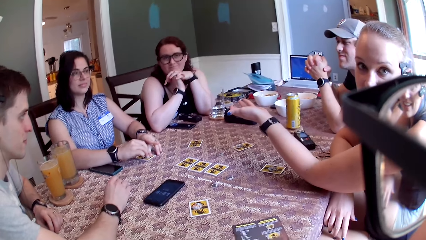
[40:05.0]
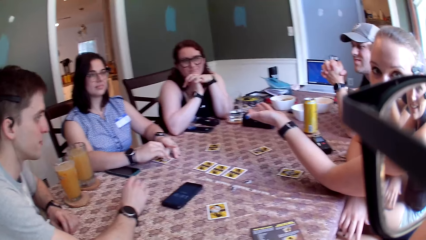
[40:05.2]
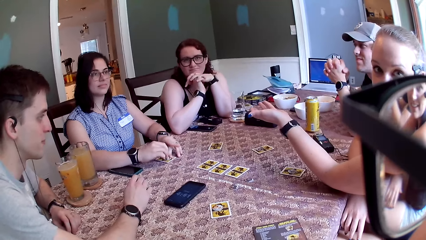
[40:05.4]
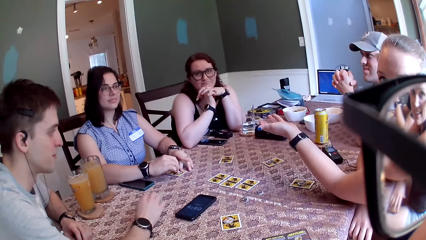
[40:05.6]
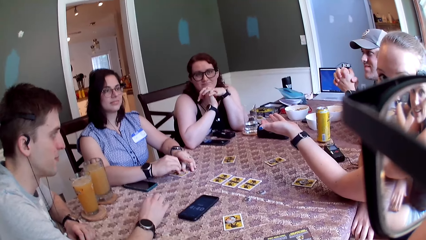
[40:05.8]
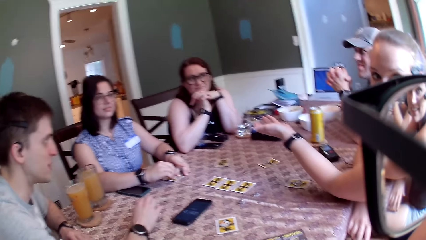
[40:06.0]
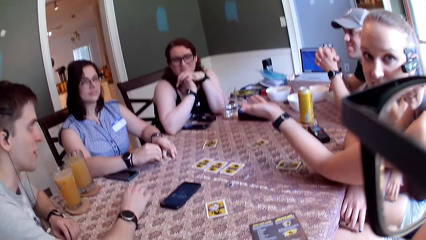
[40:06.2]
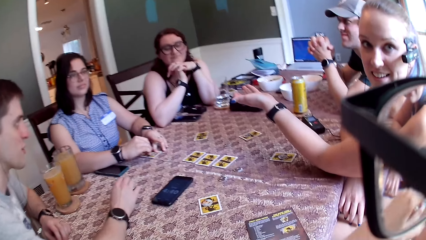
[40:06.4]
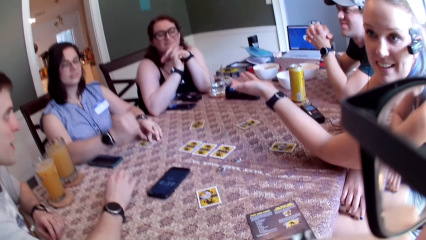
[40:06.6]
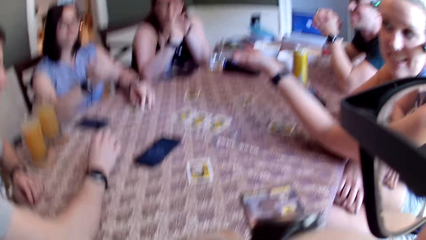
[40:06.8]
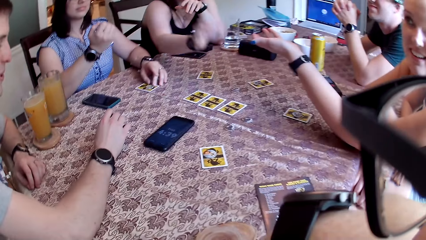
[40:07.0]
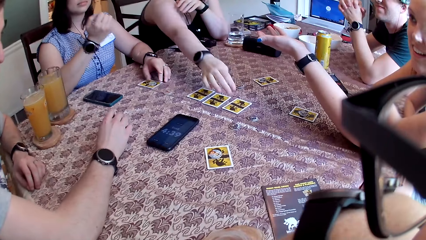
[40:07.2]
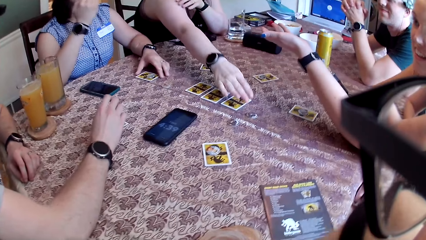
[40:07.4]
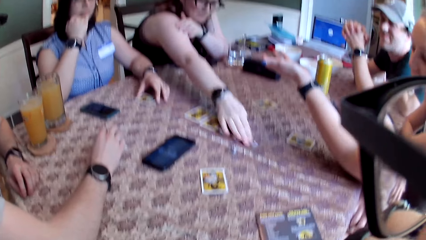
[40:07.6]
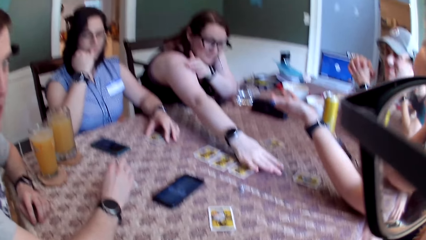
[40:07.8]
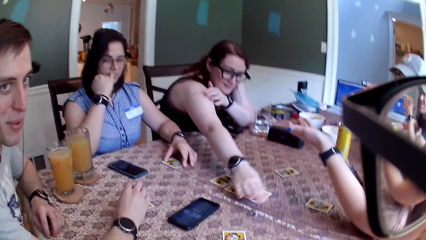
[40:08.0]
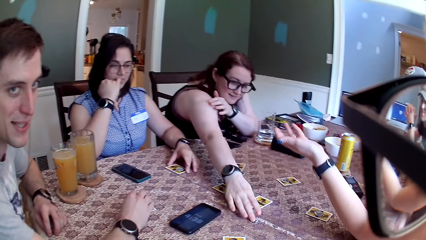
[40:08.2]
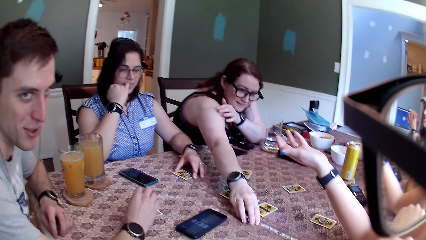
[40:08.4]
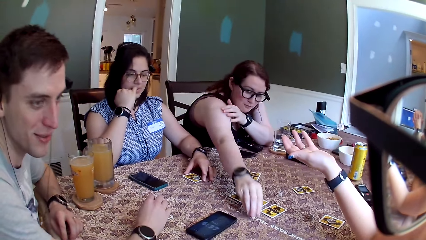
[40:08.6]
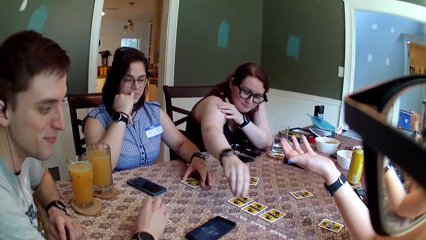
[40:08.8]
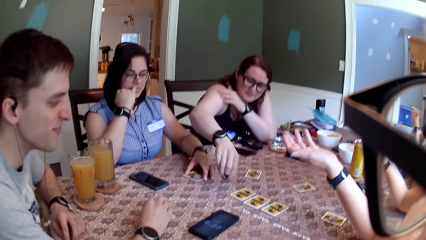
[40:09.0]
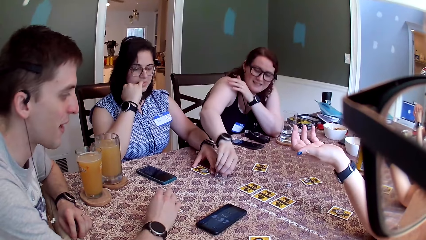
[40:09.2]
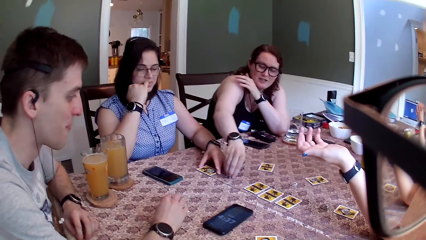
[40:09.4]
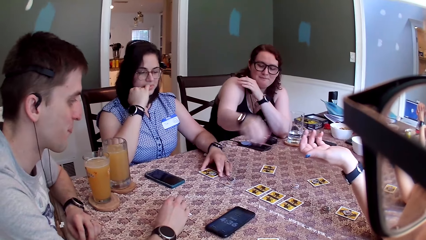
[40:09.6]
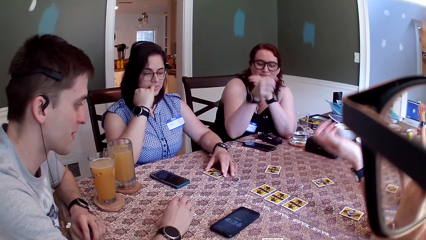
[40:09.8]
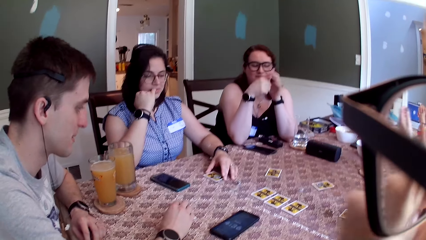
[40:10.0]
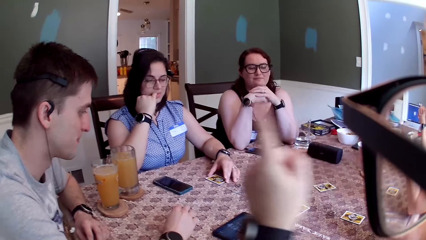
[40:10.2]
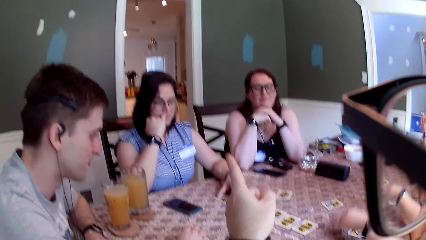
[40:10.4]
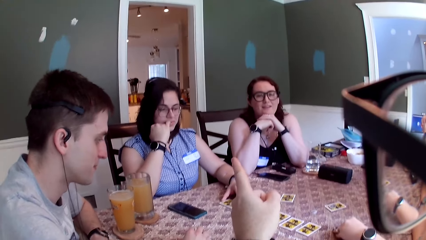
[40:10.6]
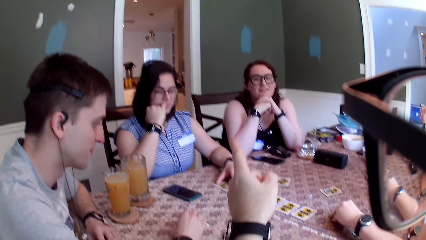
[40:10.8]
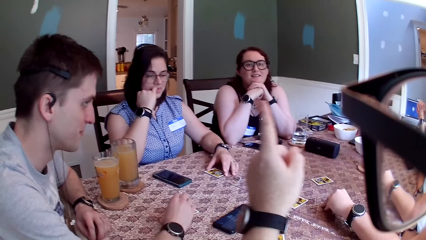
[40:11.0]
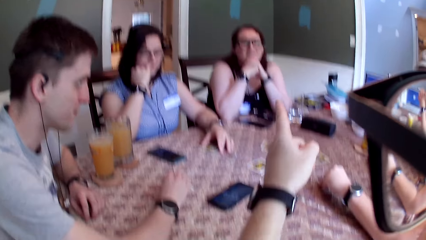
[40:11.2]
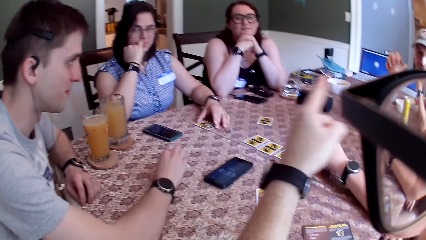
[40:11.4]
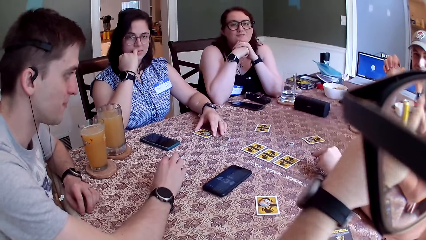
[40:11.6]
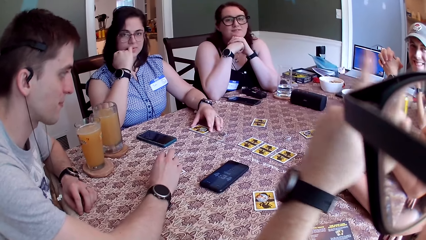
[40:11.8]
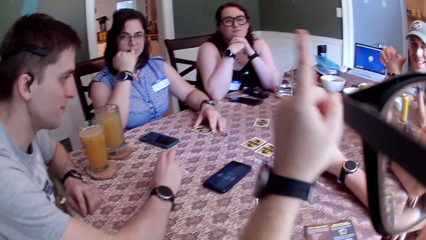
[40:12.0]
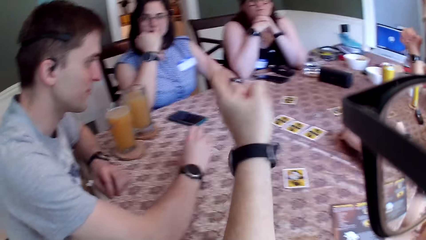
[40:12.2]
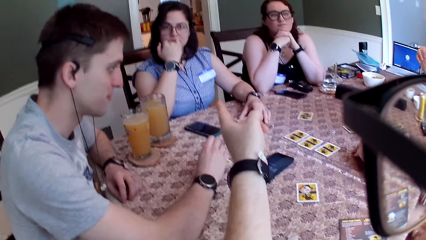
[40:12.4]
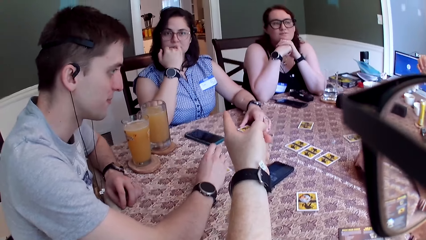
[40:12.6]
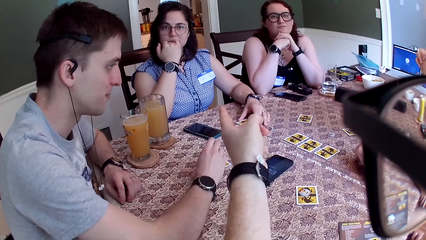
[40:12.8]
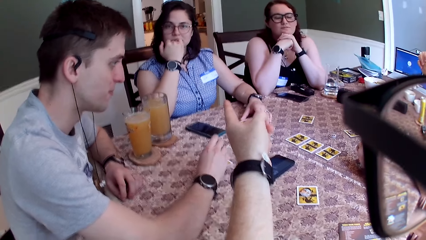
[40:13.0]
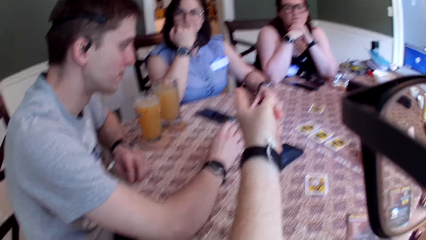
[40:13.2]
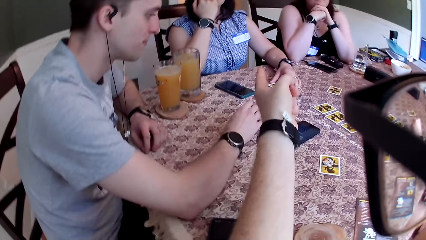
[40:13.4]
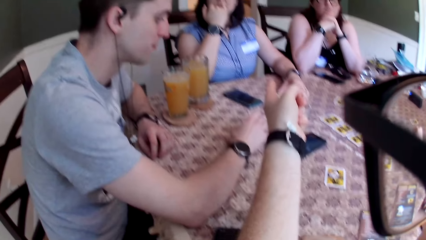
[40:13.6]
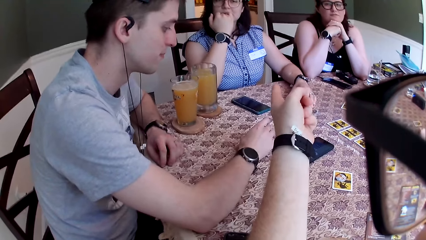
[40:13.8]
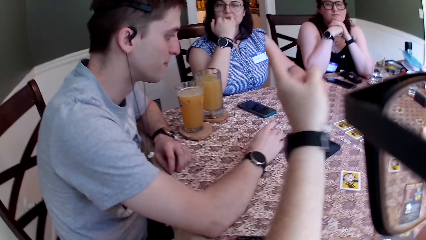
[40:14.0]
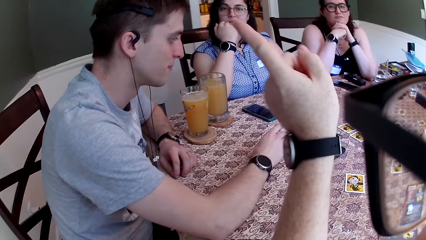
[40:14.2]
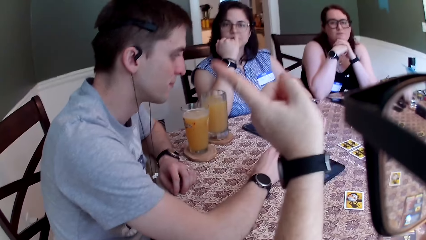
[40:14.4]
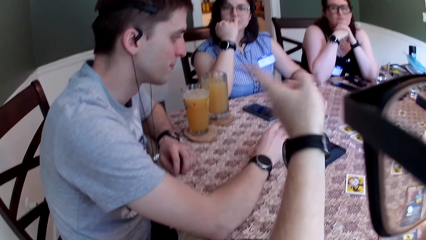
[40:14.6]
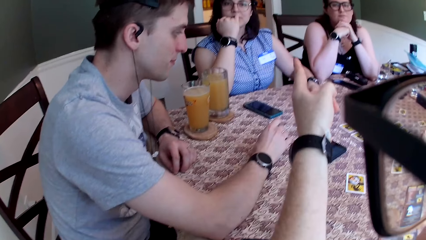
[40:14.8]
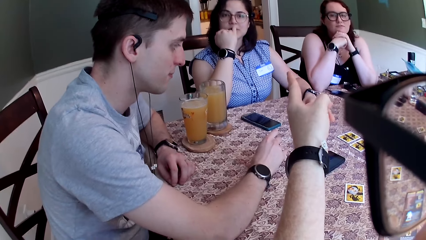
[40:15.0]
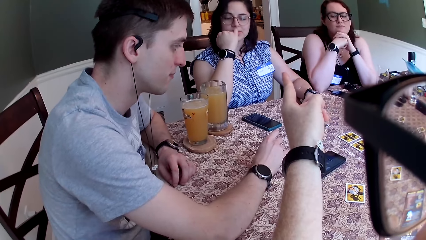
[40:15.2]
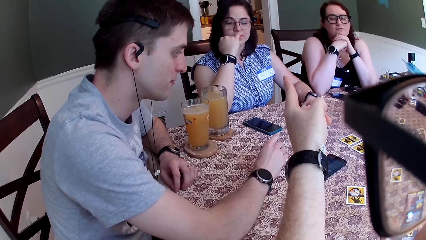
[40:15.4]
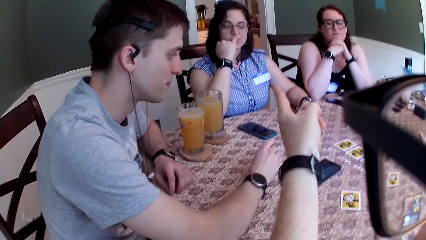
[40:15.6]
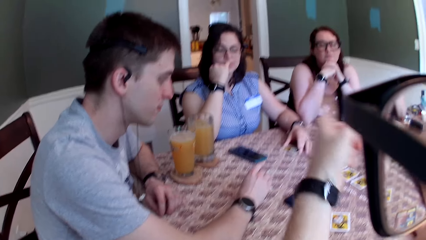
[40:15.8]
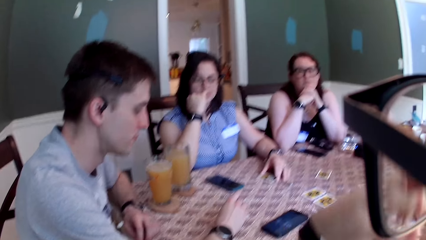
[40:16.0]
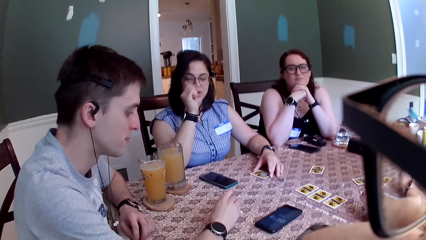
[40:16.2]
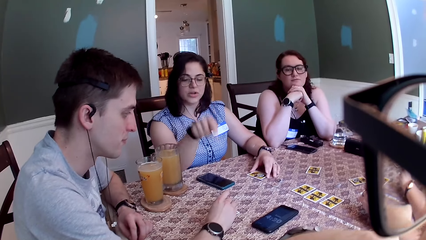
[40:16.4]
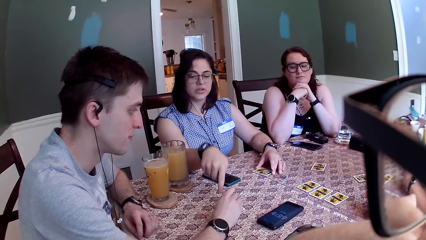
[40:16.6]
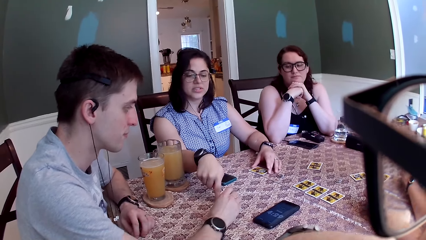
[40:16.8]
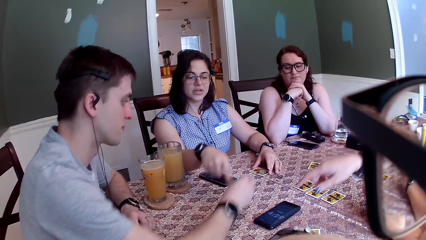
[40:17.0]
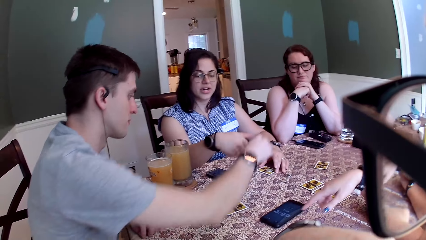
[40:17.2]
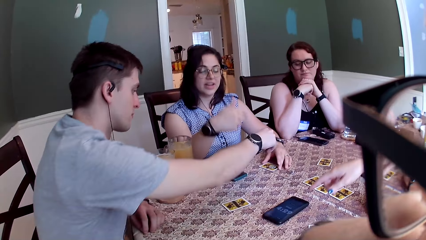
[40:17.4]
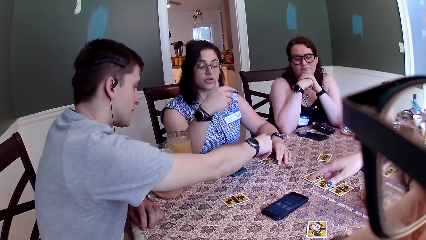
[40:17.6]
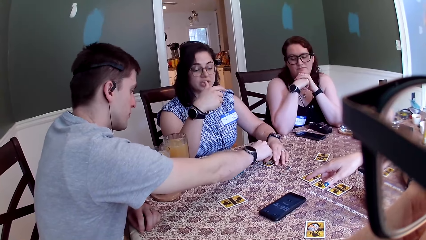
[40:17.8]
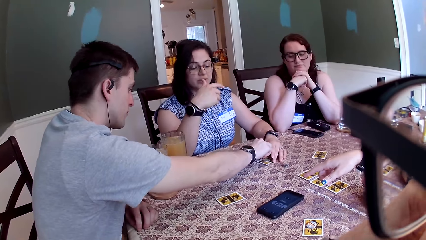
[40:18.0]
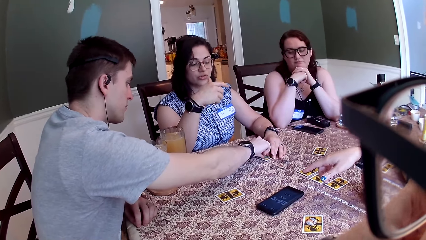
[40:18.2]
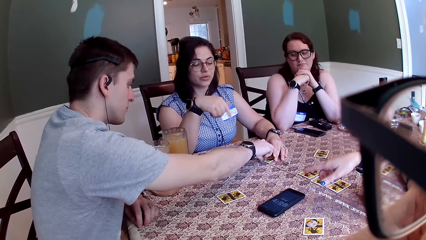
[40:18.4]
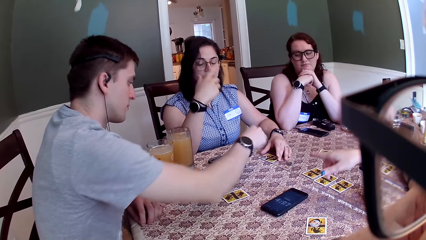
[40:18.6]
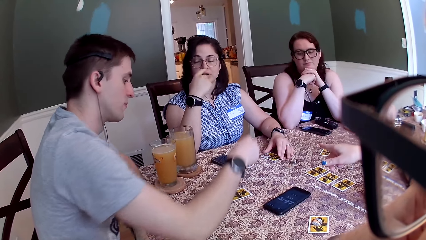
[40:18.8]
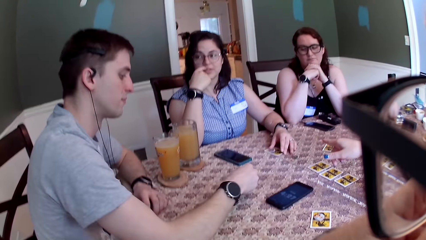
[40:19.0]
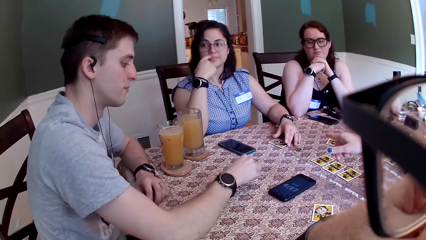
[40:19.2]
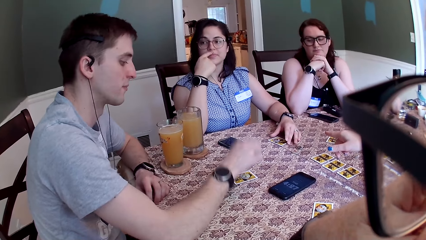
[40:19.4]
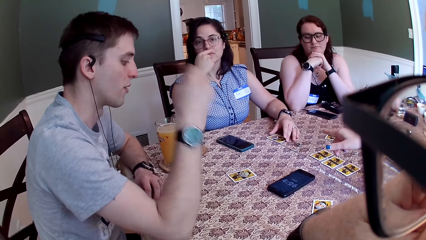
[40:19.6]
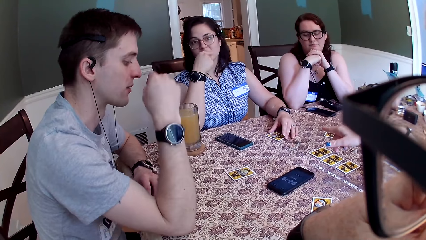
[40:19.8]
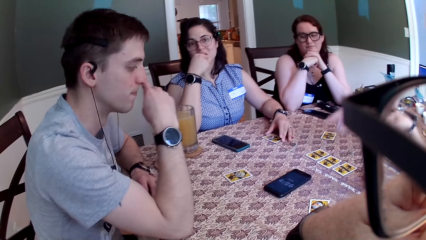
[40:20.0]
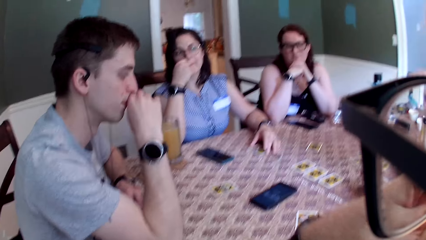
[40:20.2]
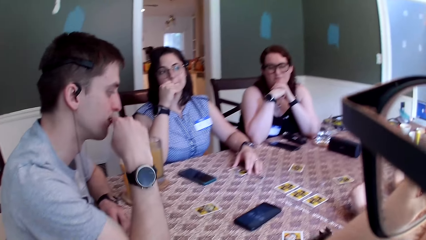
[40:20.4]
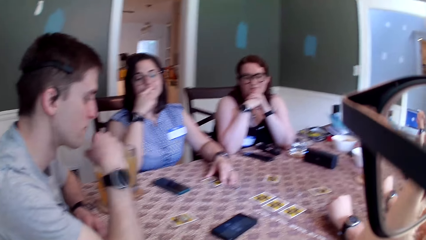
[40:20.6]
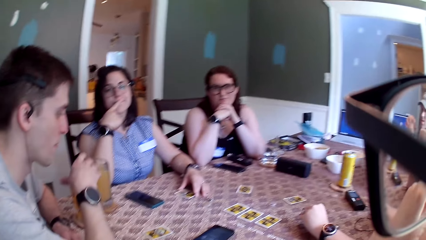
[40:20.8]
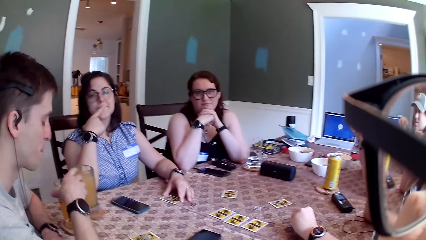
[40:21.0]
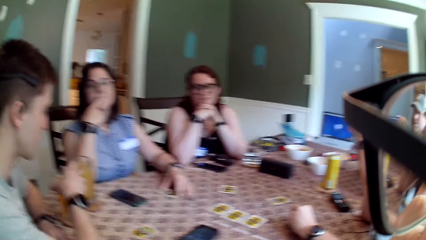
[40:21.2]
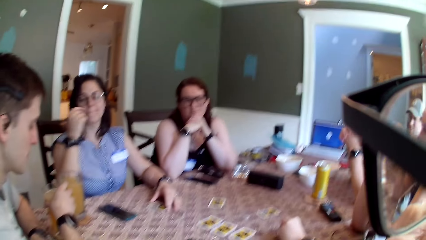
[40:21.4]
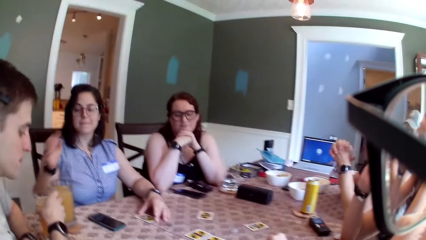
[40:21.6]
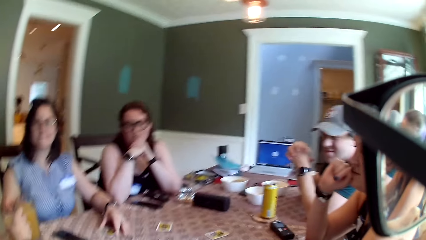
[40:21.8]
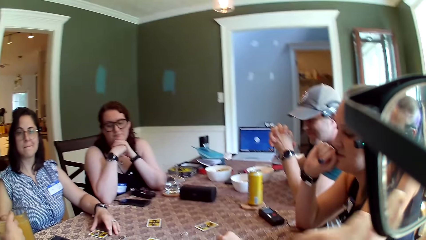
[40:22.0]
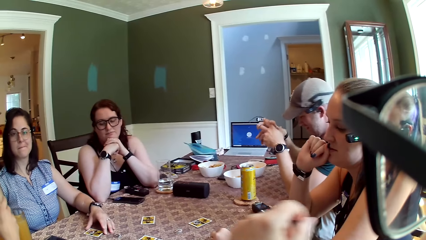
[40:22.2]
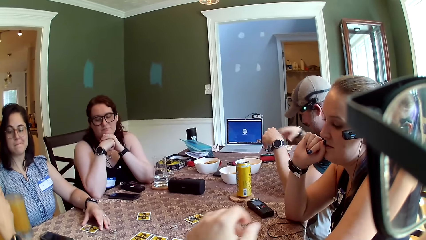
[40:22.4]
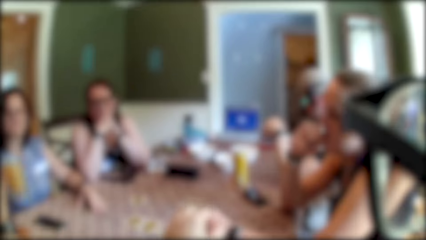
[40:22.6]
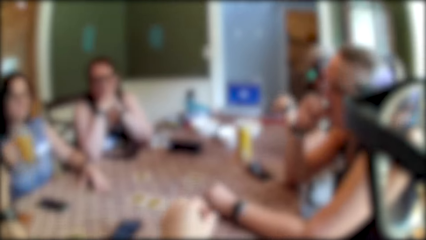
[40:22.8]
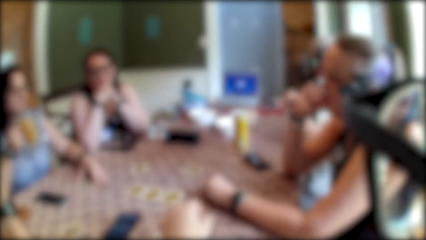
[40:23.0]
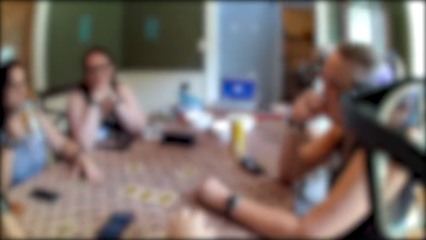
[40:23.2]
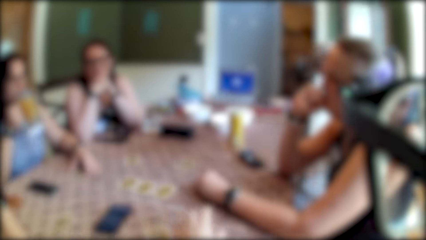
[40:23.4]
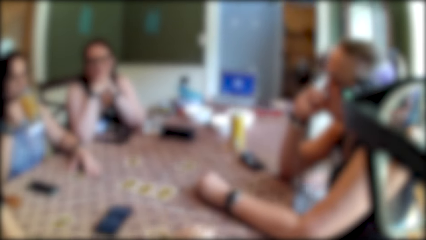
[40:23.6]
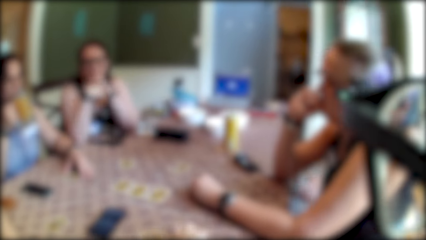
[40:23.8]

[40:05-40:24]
A man hits the card on the table with the coin in his right hand. A woman lifts her right hand. The camera wearer looks around. Another woman pushes a coin with her right hand. The first woman puts the finger of her right hand in her mouth. The second woman picks up the coin with her right hand, puts the coin on the table with her right hand, and lifts her right hand. The camera wearer points with his left hand. The first woman points at the card with her right hand. The camera wearer looks around. A third woman points at the card with her right hand. The man puts the coin on the card with his right hand and picks up the coin from the table with his right hand. The third woman points at the card with her right hand. The man swipes his nose with his right hand. The first woman picks up the glass of drink with her right hand.
